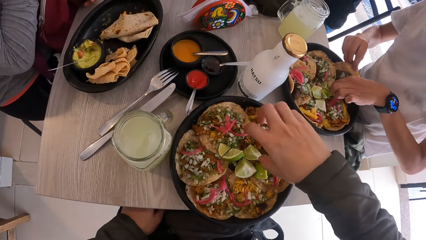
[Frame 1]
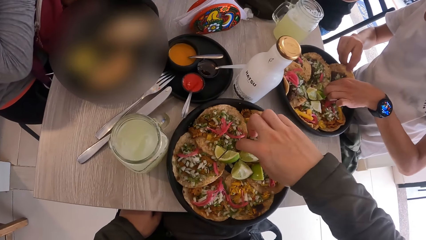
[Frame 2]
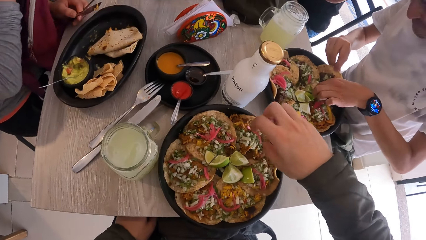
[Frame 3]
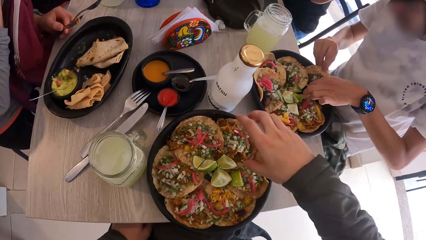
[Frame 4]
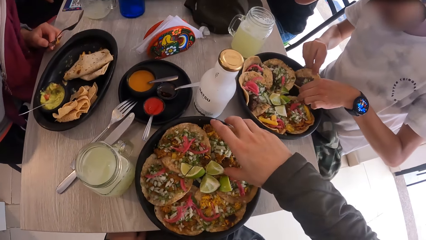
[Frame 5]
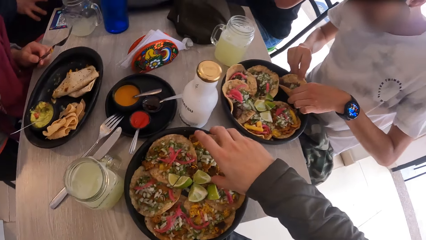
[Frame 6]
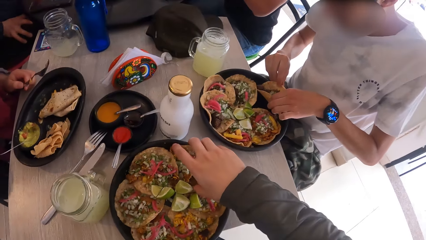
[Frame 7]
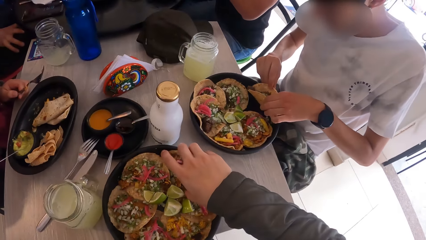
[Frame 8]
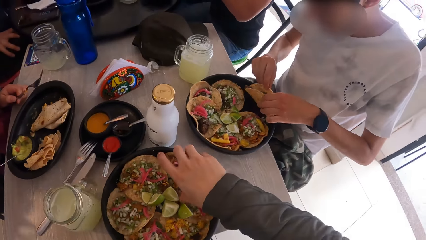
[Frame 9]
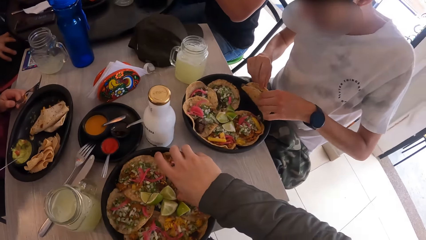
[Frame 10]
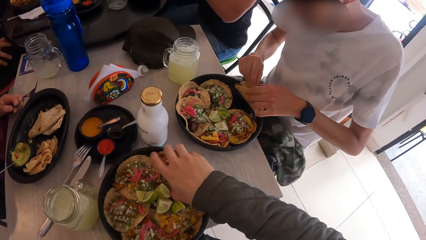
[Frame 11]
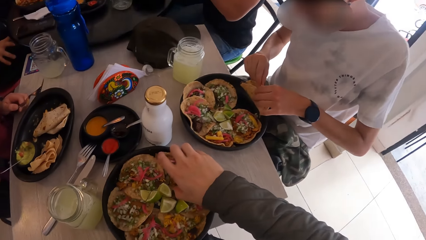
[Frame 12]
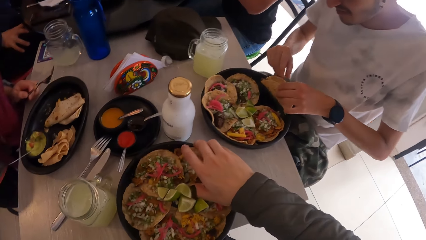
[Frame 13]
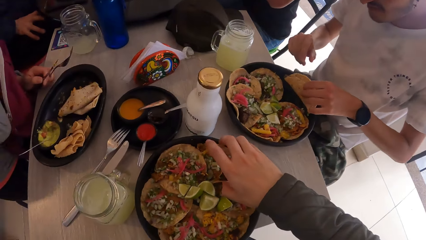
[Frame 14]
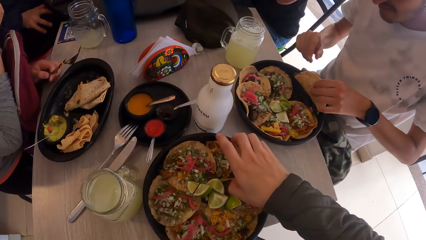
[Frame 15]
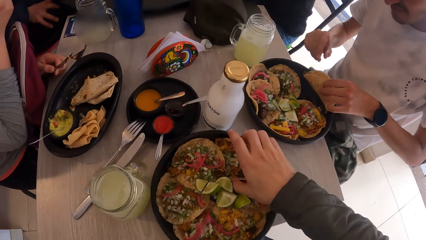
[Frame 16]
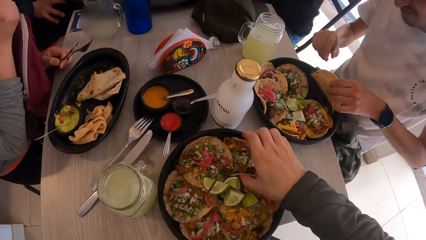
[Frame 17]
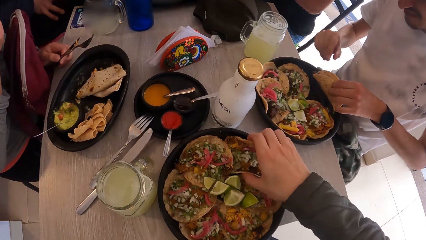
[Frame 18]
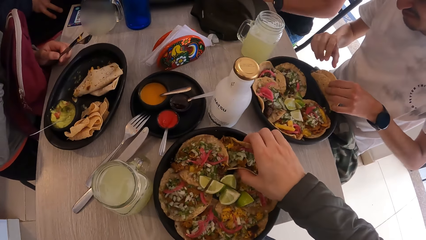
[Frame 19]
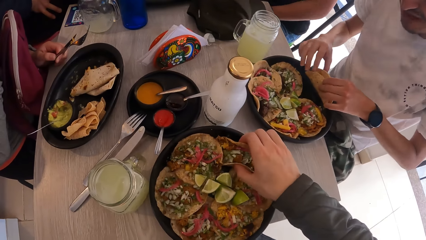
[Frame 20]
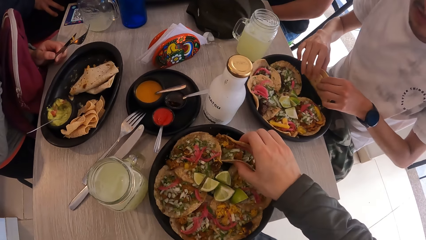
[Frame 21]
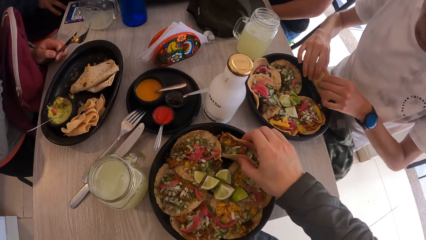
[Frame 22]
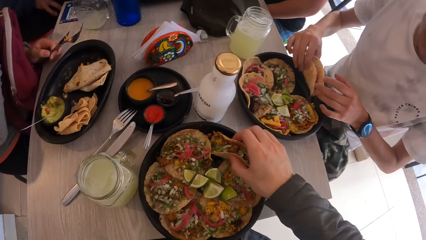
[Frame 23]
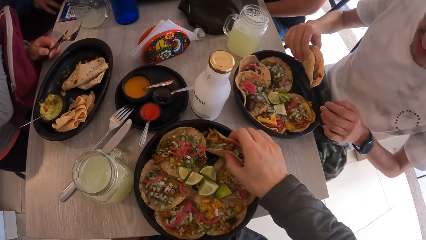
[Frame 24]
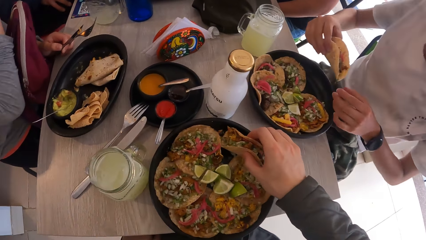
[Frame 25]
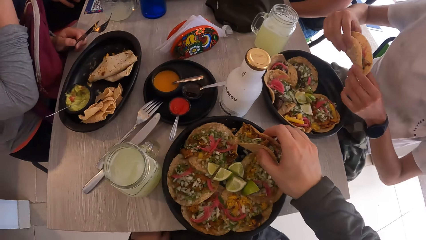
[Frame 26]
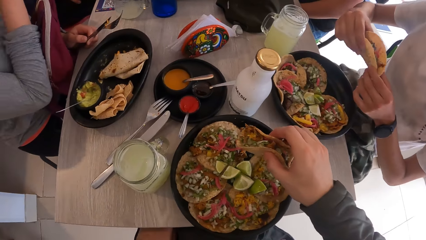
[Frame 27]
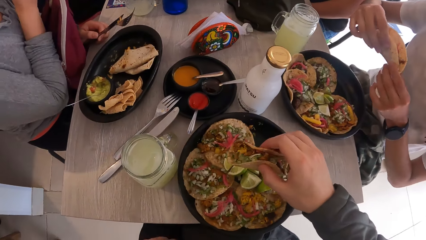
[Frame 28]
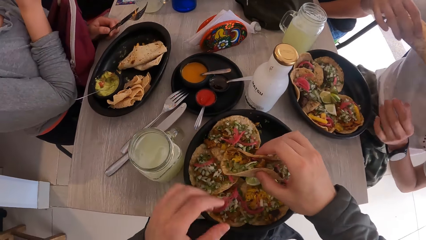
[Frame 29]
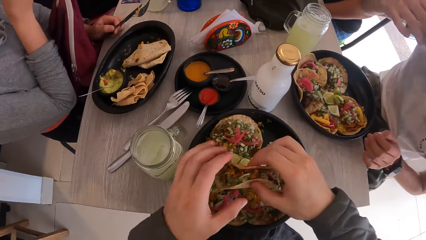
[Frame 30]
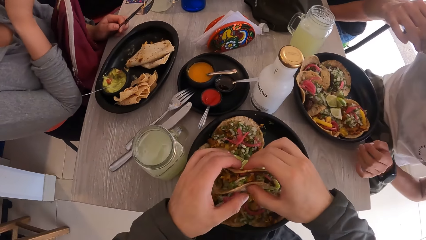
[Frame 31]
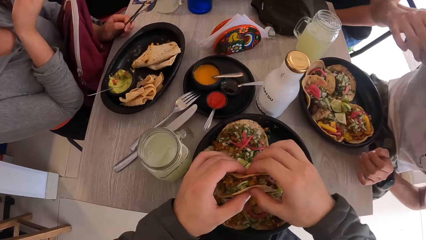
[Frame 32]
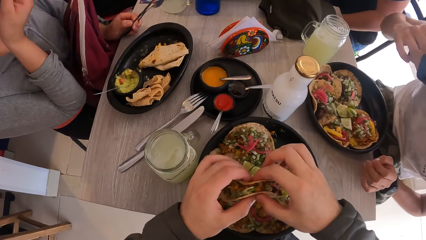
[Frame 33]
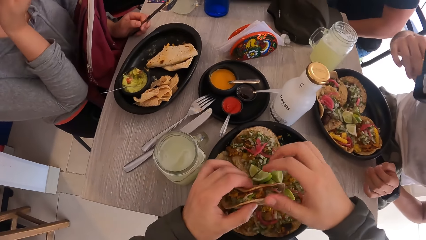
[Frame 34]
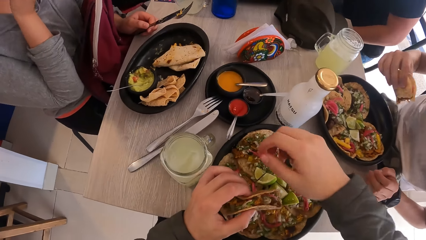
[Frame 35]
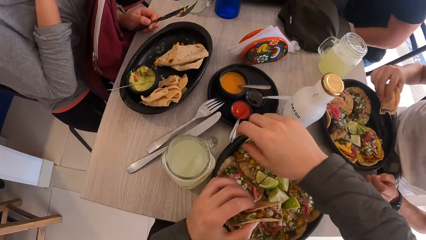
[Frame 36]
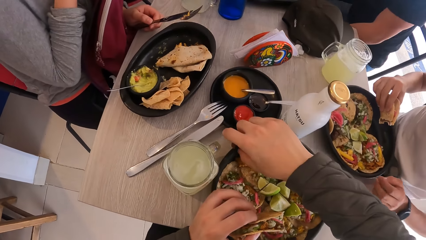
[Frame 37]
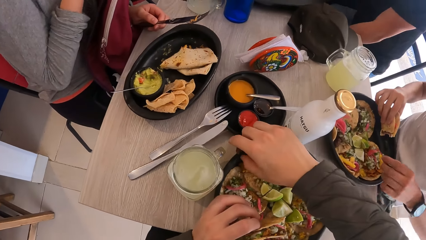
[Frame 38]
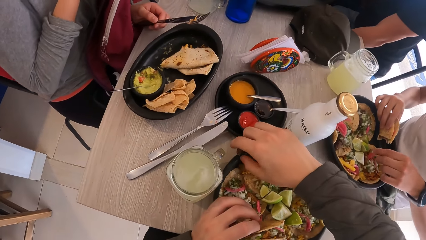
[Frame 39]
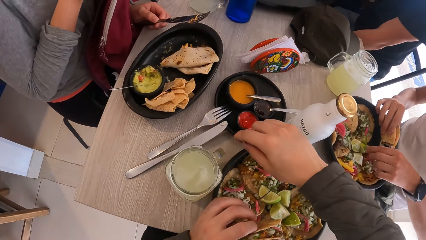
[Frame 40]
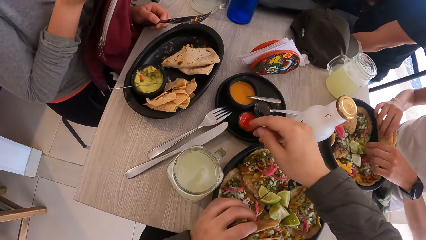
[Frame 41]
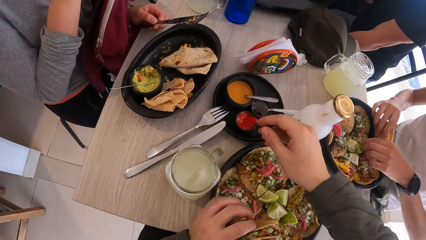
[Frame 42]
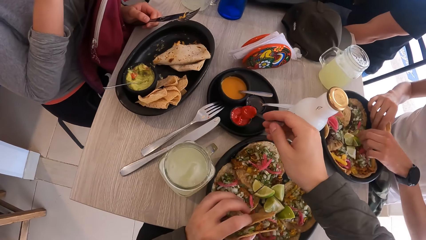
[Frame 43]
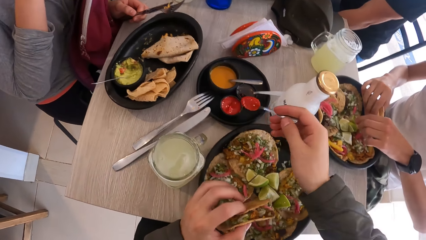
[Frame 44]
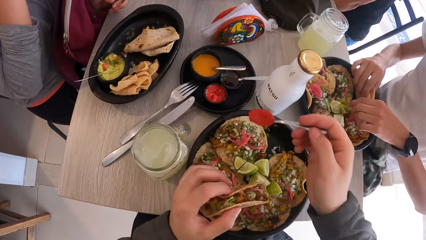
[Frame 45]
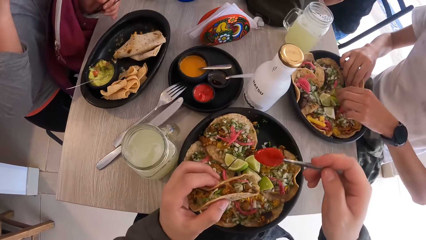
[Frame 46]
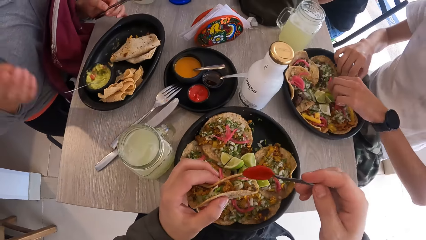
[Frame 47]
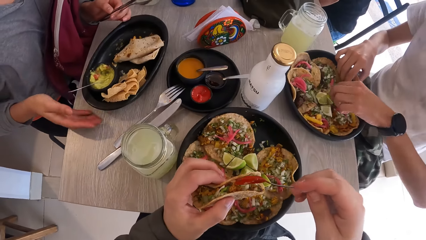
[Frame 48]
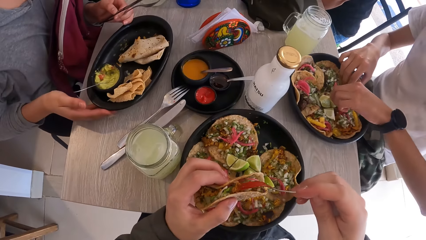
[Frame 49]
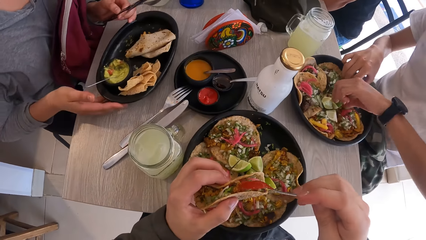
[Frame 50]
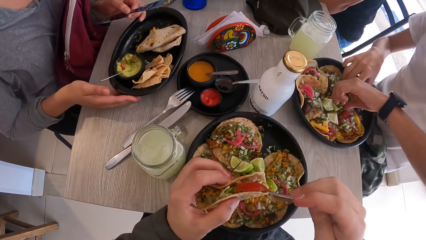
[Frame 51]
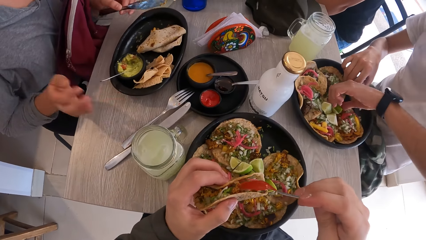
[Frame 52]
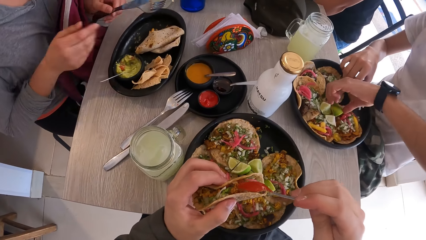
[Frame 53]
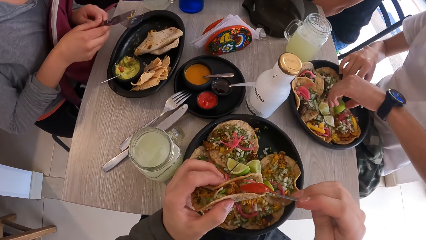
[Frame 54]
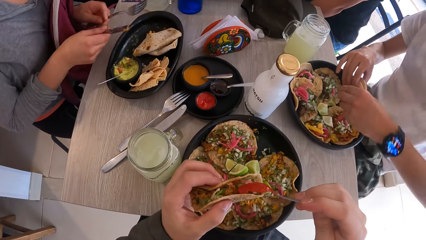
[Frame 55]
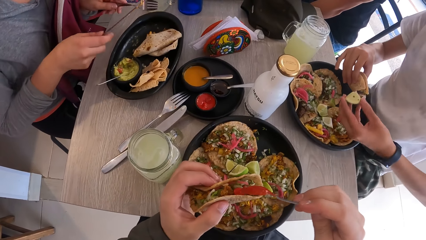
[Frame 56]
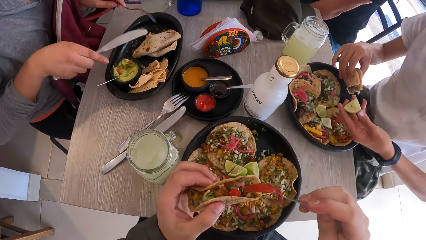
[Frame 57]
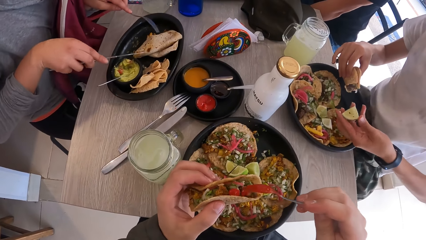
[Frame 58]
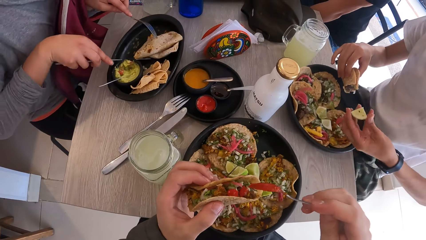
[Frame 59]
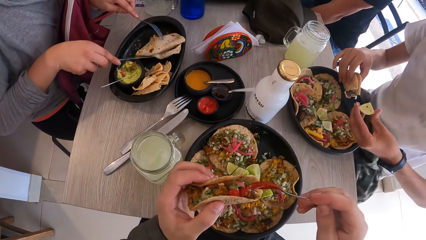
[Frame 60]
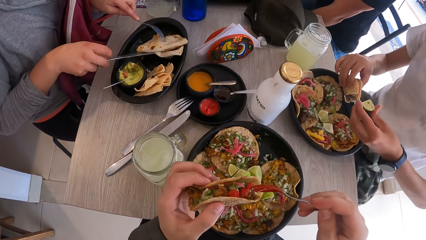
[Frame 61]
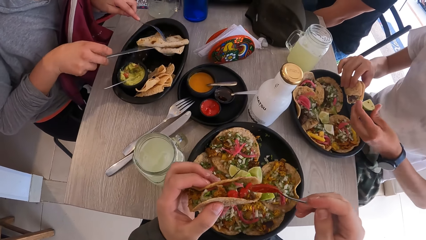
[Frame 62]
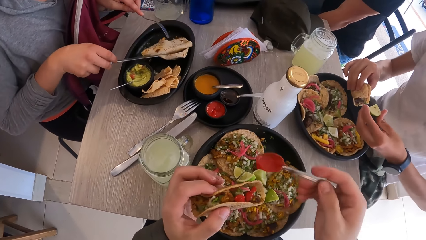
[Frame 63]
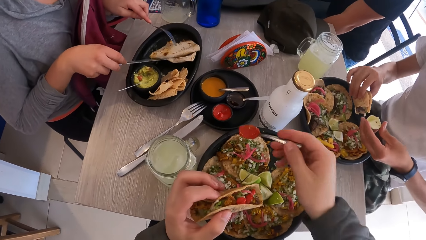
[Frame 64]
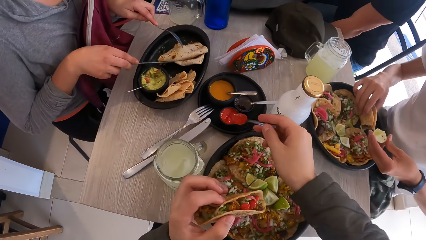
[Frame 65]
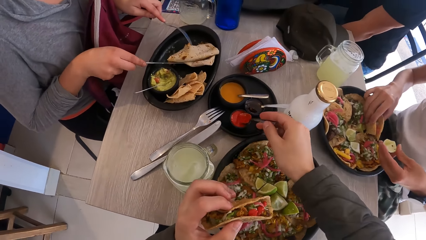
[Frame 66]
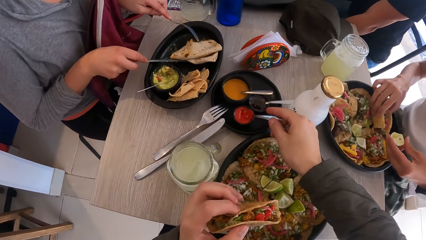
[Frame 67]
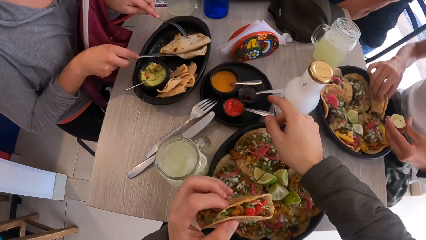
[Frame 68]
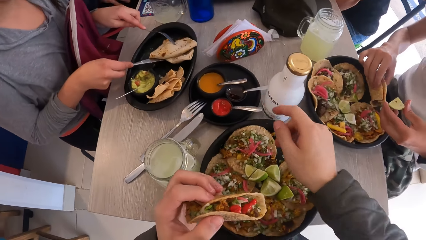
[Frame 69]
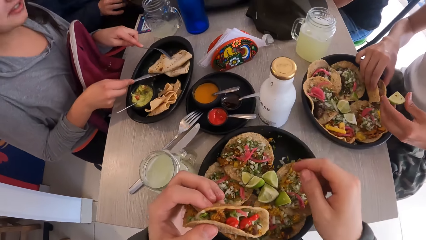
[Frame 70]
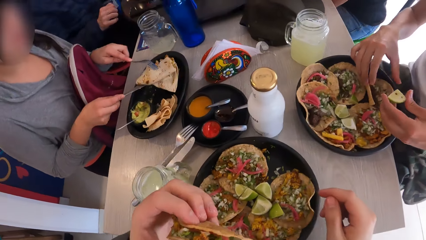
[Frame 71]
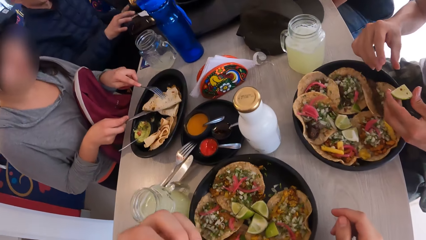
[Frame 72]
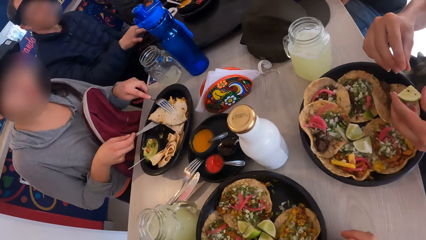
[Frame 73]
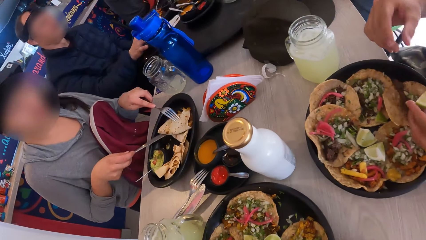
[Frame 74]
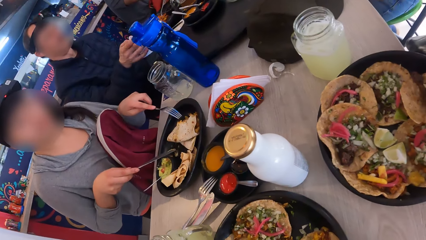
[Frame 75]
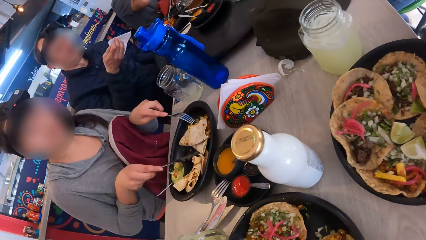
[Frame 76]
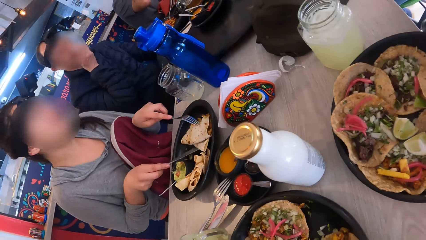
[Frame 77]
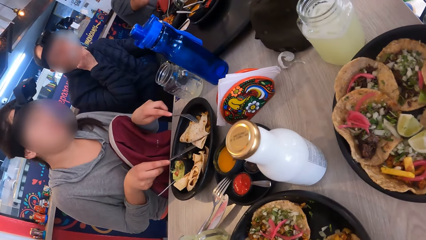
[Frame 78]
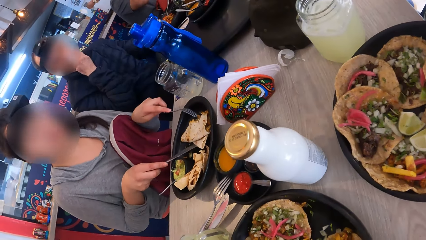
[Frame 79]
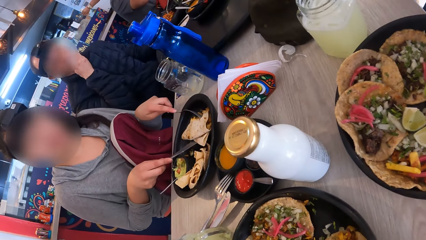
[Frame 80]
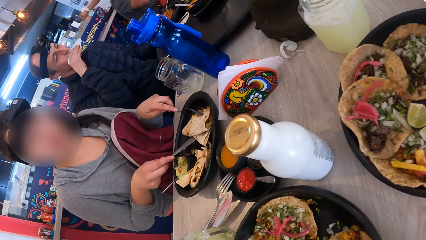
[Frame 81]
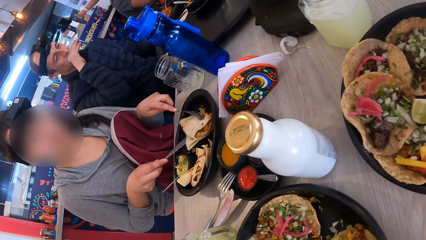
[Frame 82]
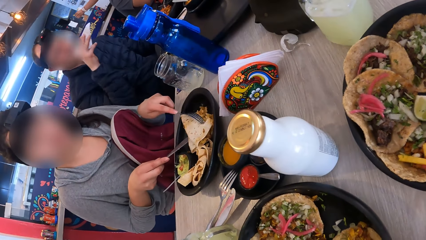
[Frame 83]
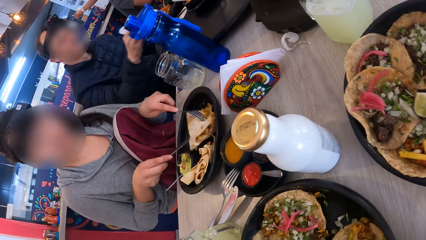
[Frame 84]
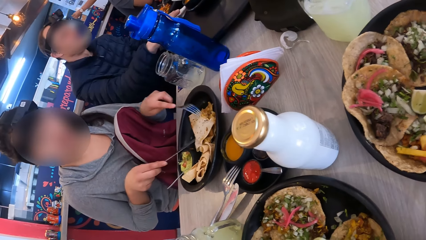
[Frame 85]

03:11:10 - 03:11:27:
The camera wearer picks food from the tray. He adds some ketchup from a cup on the plate to the tacos in his left hand with his right hand. He scoops ketchup from the bowl. The woman moves the plate on the table with both hands, holds the knife in her right hand and the fork in her left hand, and eats the tacos from the plate with the fork and the knife in both hands. The camera wearer drops the spoon in the cup on the plate with his right hand. He eats food.
